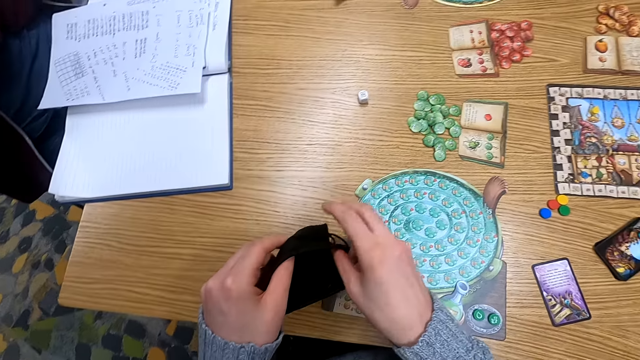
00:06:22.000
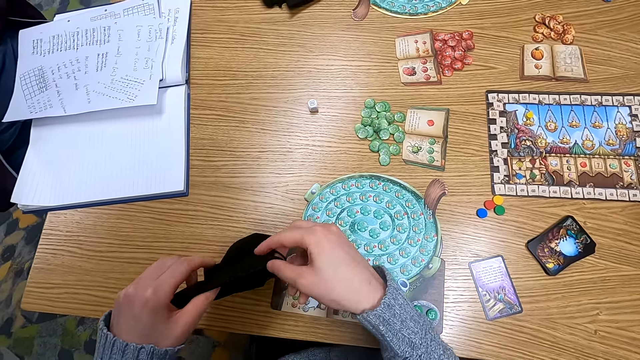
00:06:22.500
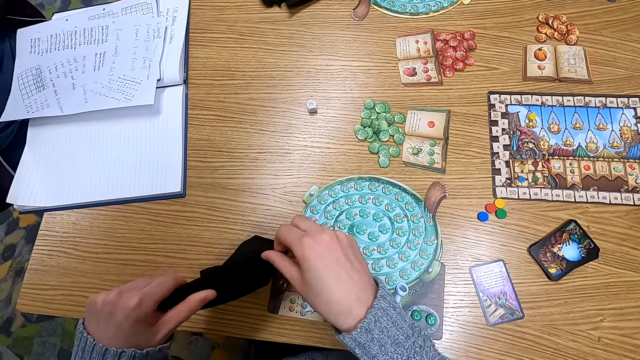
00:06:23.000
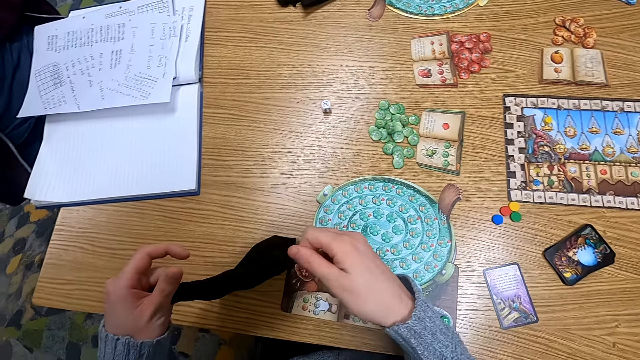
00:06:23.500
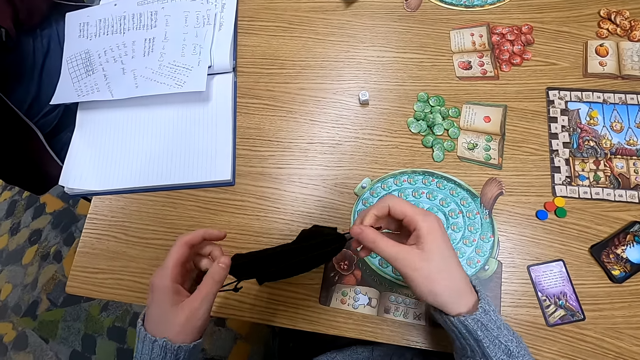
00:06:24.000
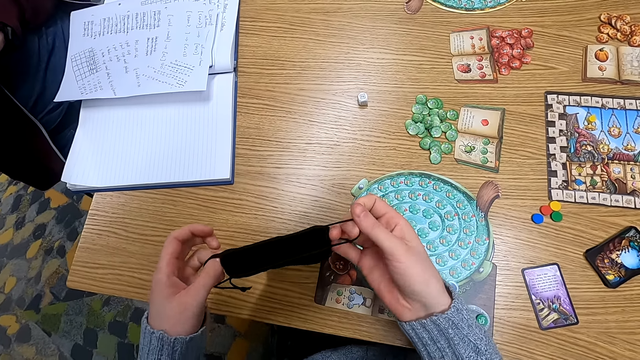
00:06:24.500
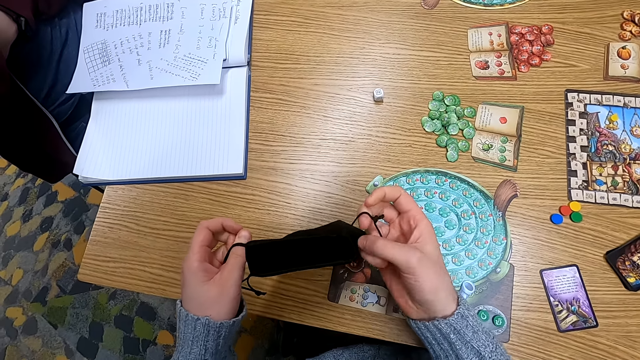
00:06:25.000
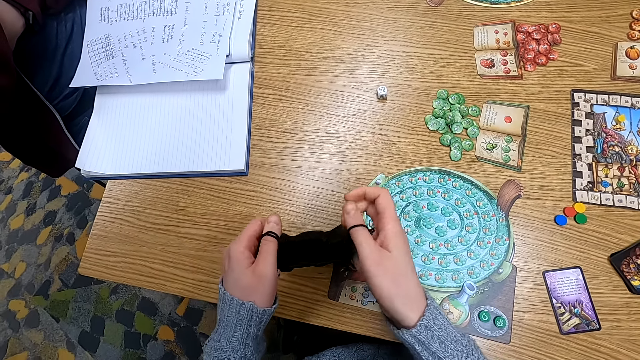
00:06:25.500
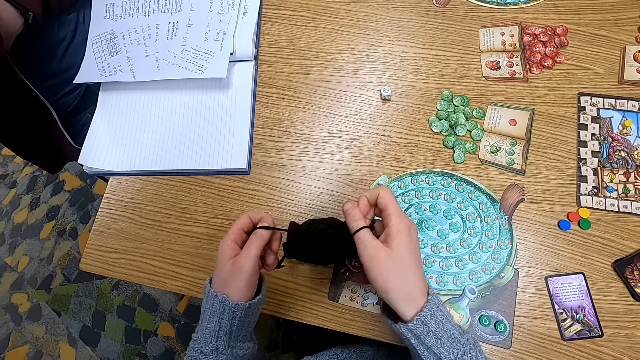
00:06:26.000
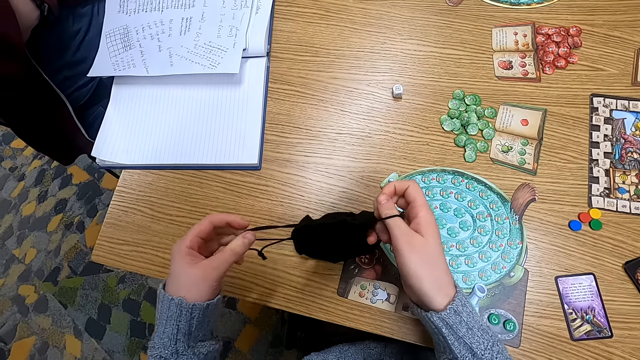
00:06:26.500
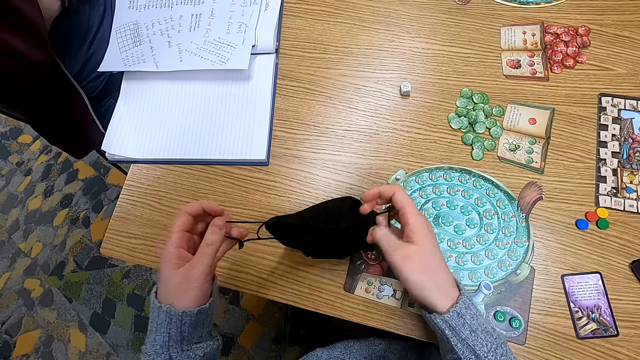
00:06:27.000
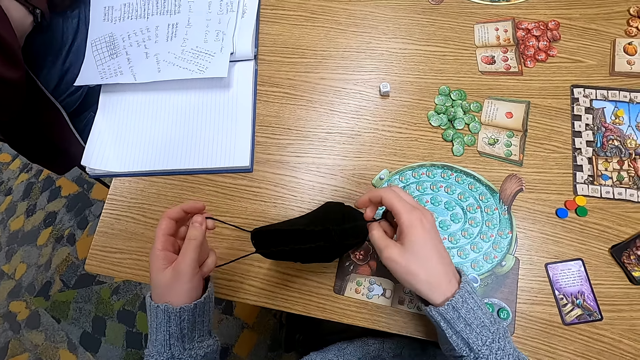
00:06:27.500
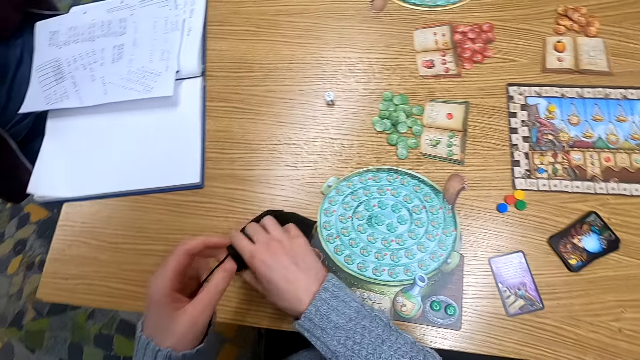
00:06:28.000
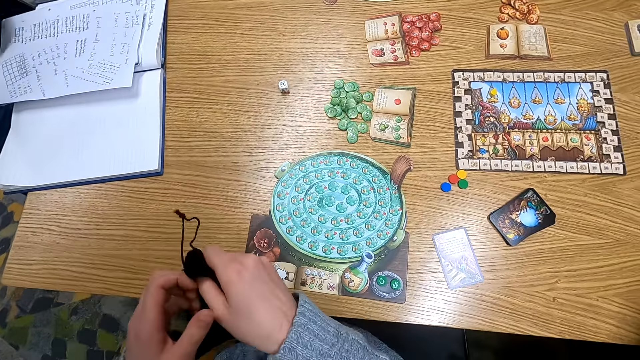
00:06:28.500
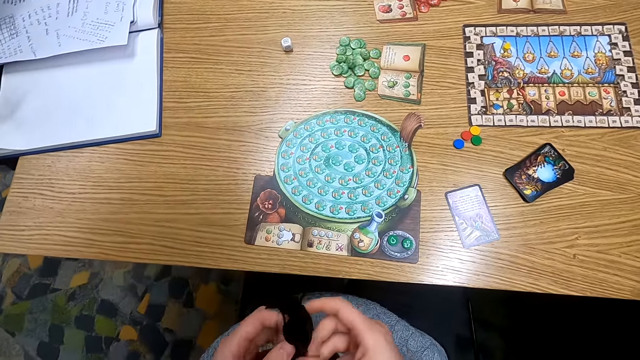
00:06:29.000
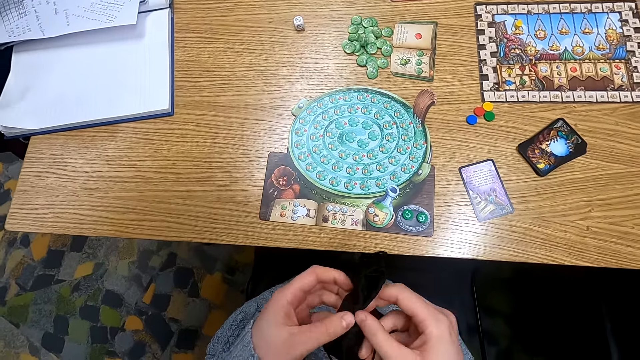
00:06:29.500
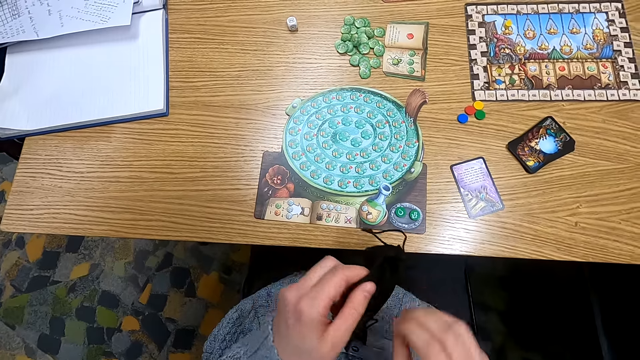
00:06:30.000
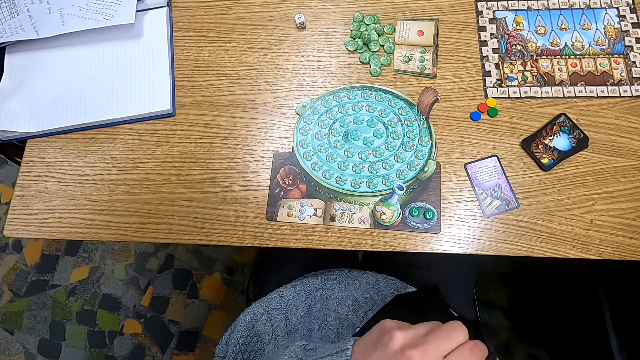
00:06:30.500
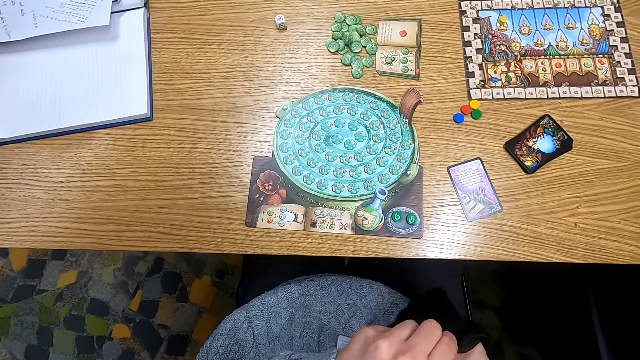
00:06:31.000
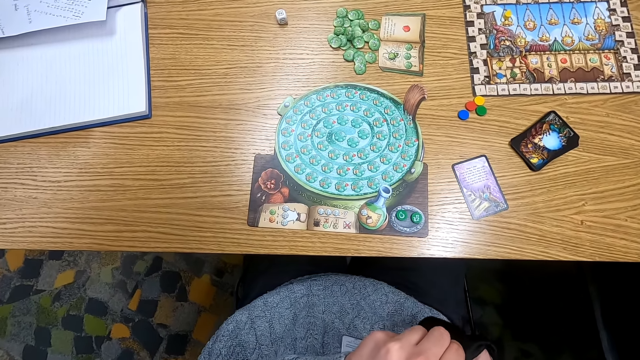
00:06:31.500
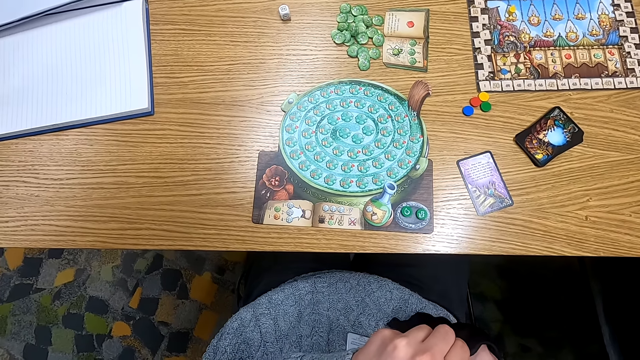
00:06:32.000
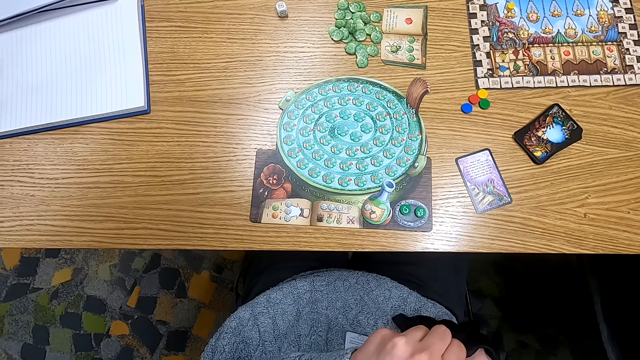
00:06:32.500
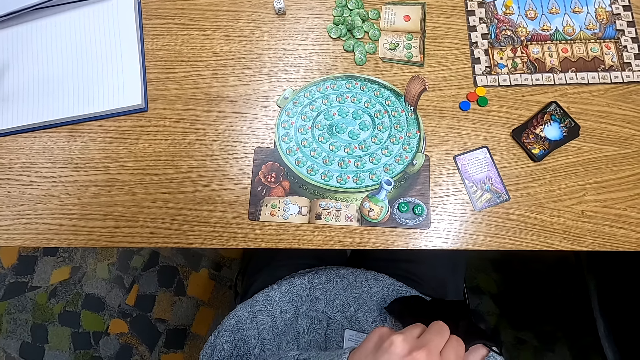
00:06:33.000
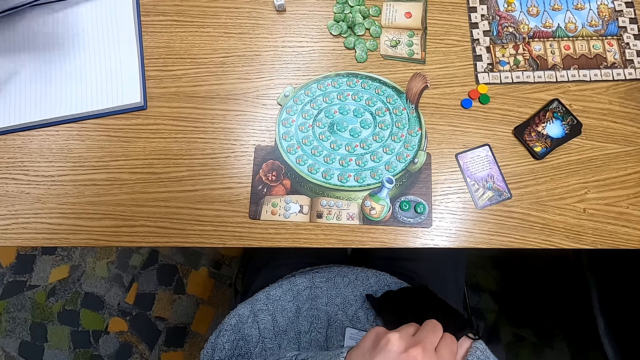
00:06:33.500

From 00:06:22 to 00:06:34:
The camera wearer adjusts the cloth bag strands. They pick up the bag. They put a hand in the cloth bag.

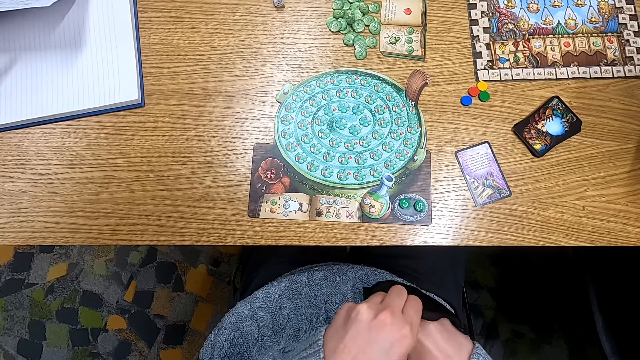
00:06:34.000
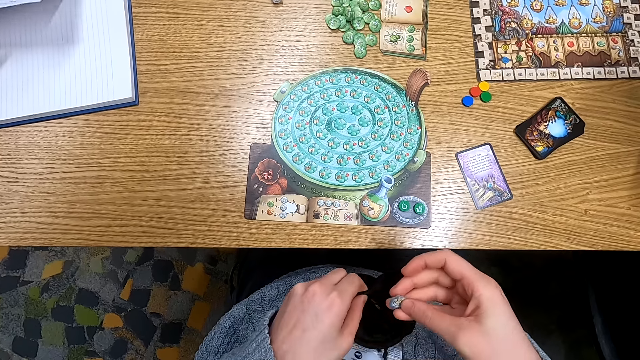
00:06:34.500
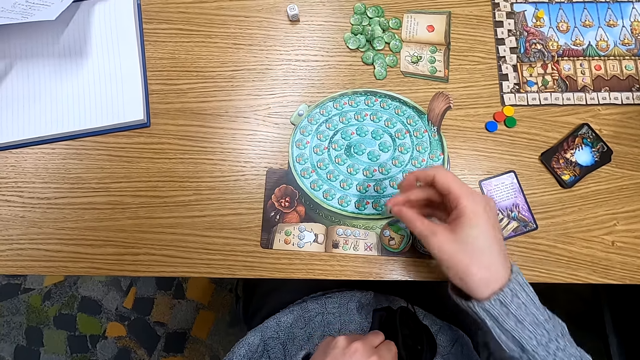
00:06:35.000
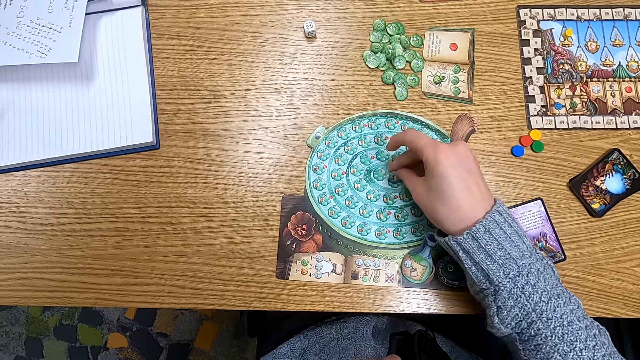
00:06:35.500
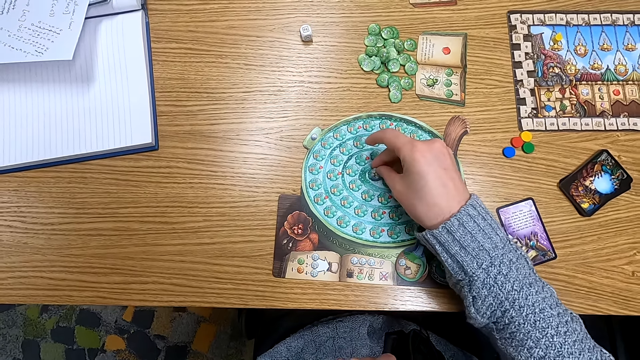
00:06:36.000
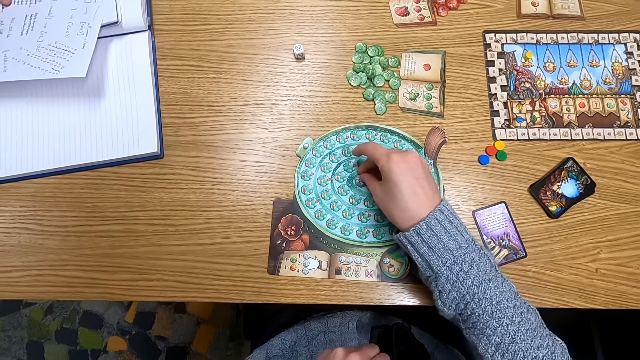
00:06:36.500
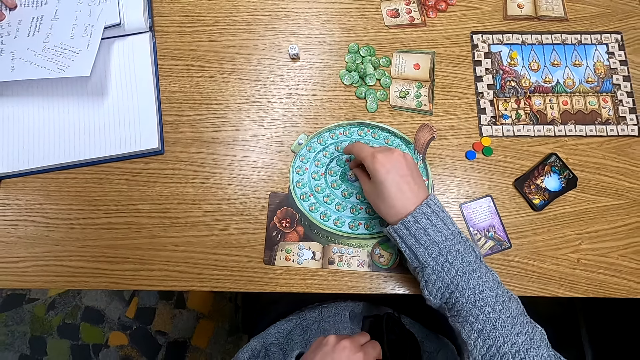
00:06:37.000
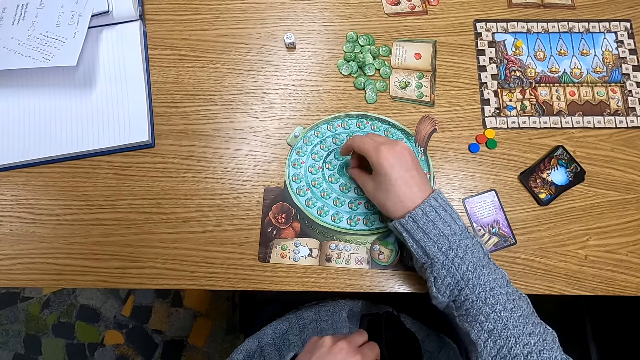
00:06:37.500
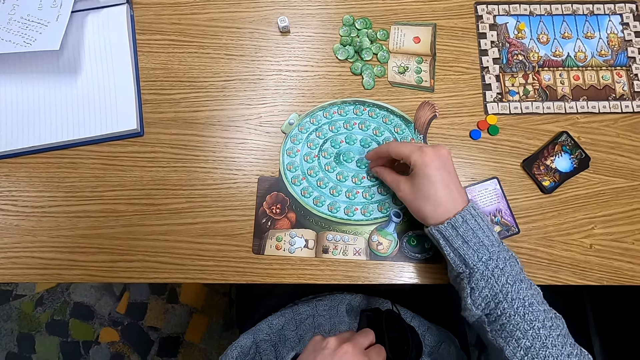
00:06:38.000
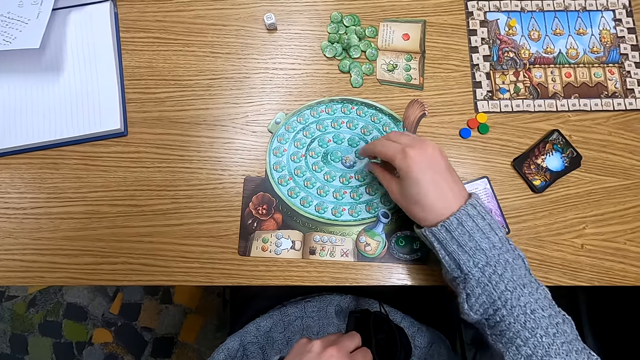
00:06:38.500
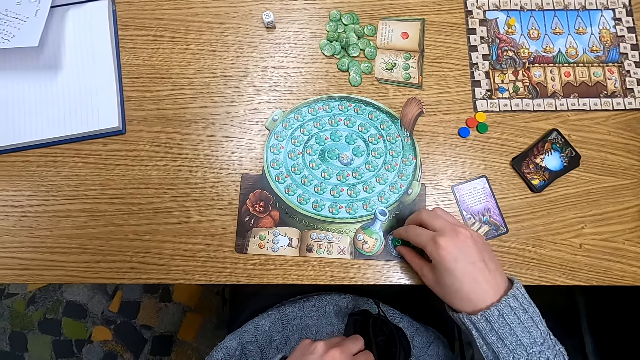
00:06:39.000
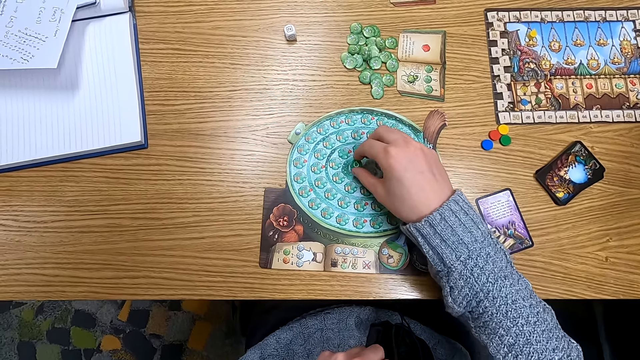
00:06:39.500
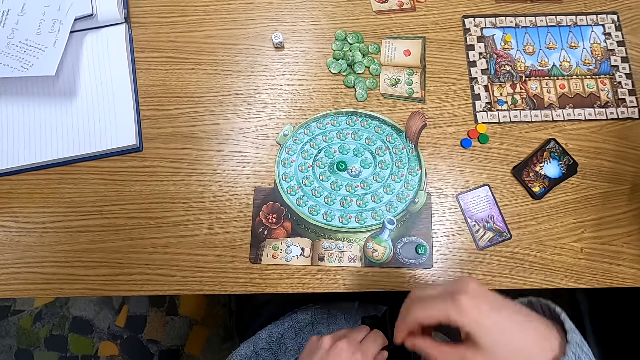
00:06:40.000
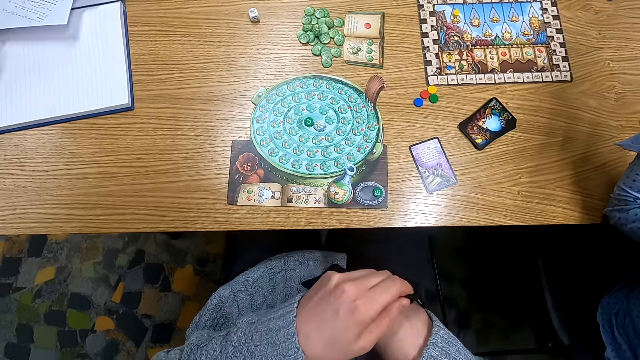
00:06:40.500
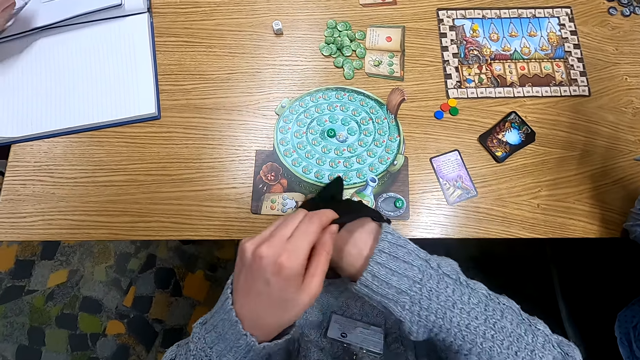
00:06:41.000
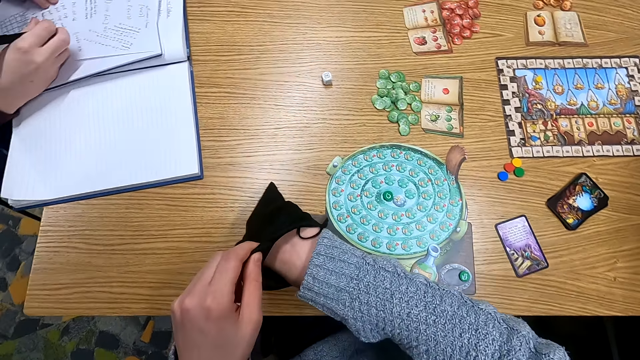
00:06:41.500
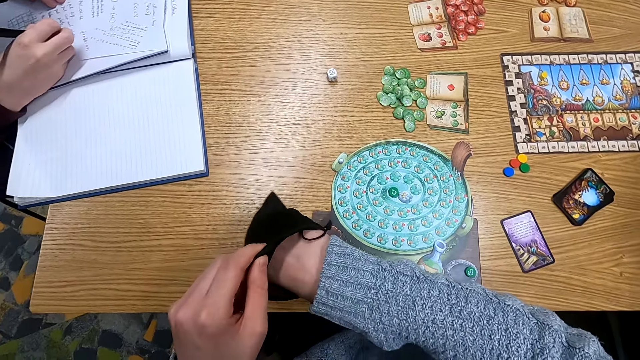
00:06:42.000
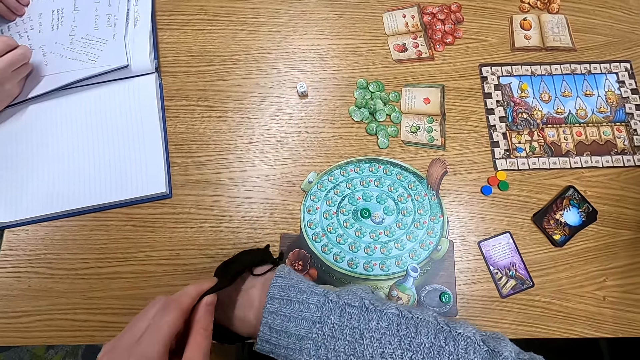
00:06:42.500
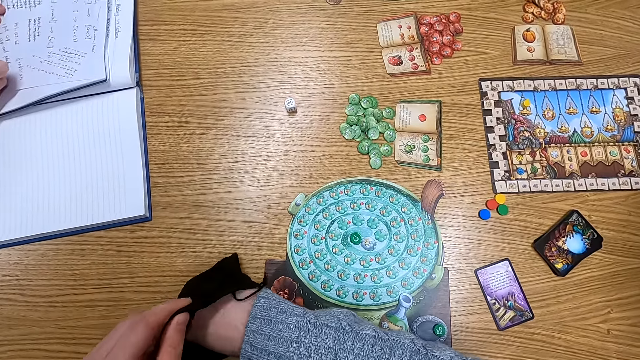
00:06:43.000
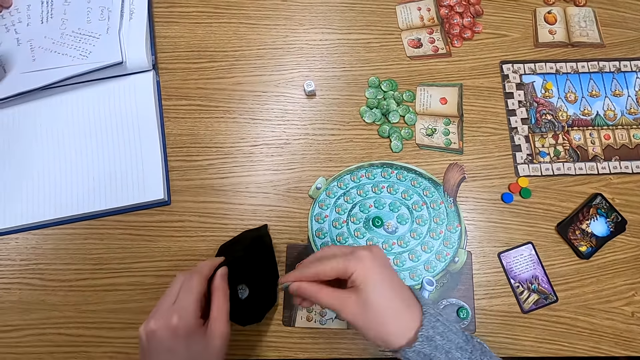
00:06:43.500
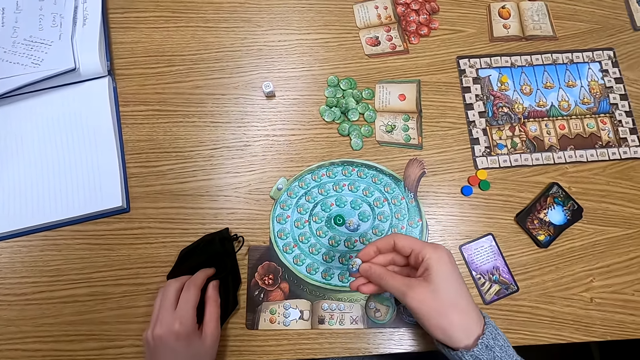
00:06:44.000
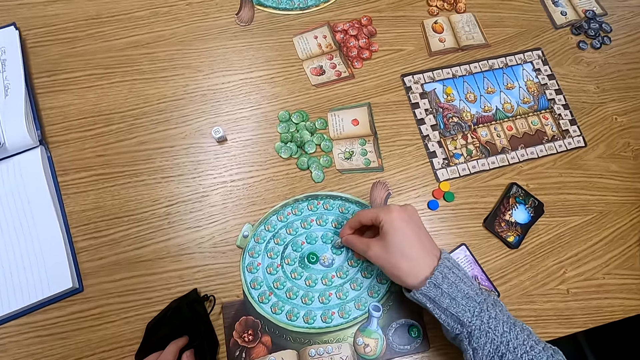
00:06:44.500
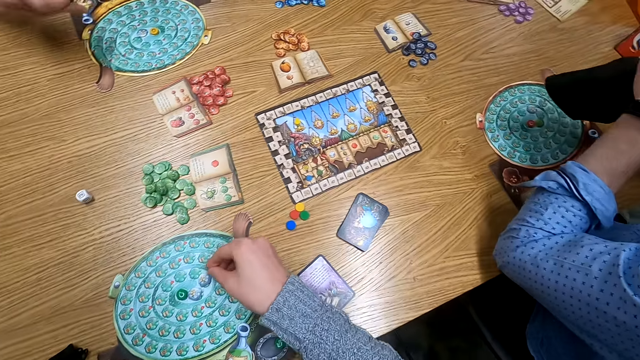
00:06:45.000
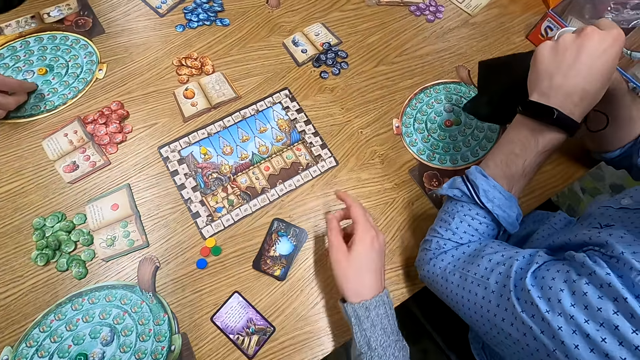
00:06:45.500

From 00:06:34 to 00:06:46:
The camera wearer holds a point token. They pick a tile from a bag. They put the point token on the table. They pick a tile and put the tile on a board. They put a hand in the cloth bag. A man holds a pen. The camera wearer puts a hand in the cloth bag. They hold a point token. They pick a tile from the bag. They put the point token on the table. They turn to the side.
